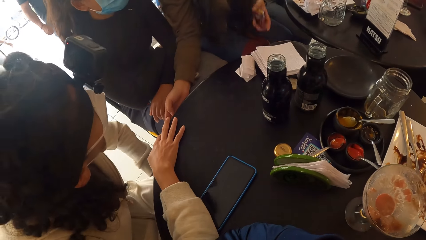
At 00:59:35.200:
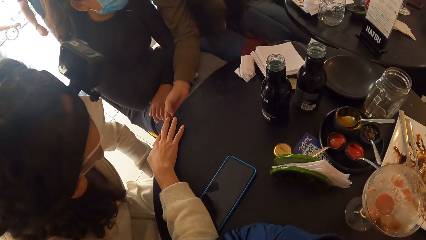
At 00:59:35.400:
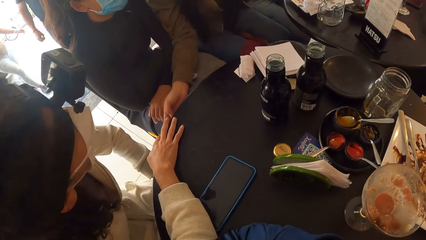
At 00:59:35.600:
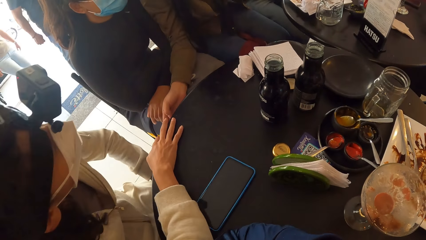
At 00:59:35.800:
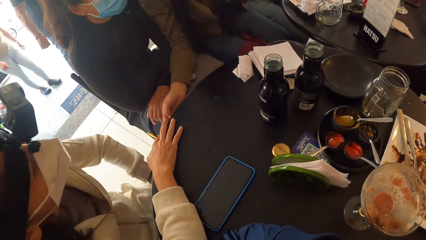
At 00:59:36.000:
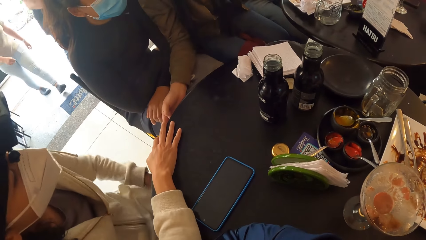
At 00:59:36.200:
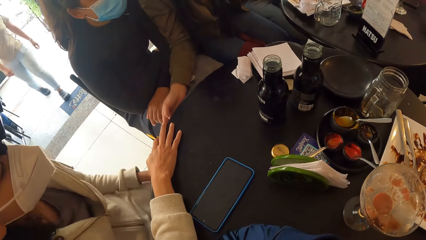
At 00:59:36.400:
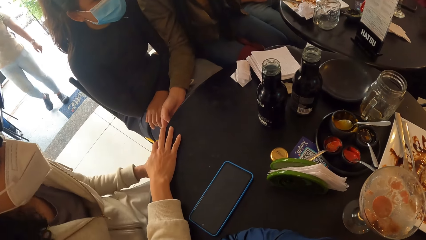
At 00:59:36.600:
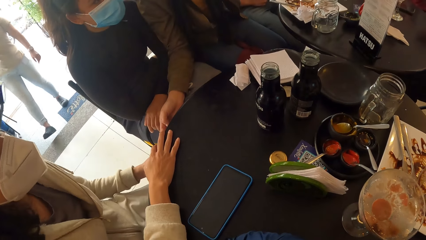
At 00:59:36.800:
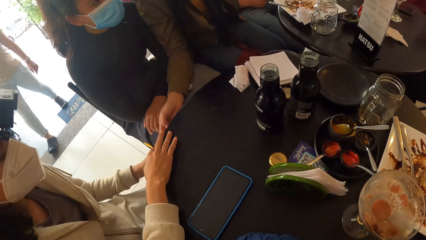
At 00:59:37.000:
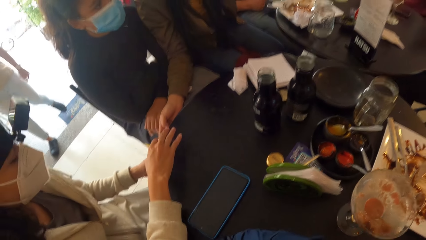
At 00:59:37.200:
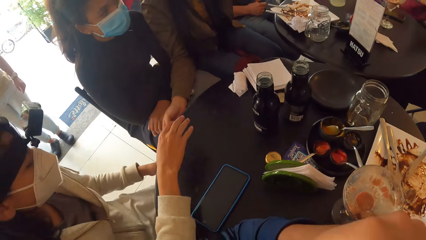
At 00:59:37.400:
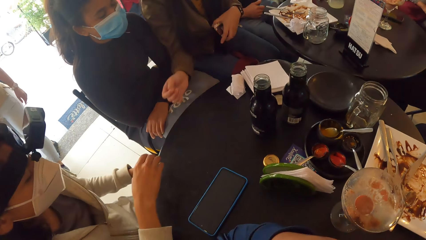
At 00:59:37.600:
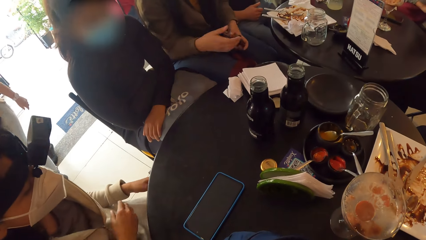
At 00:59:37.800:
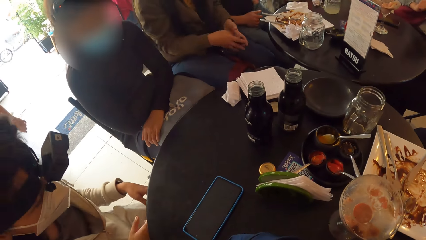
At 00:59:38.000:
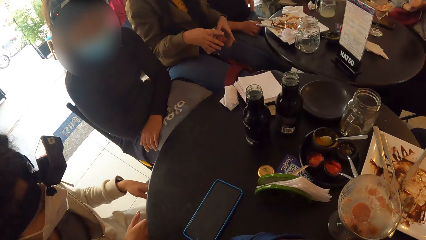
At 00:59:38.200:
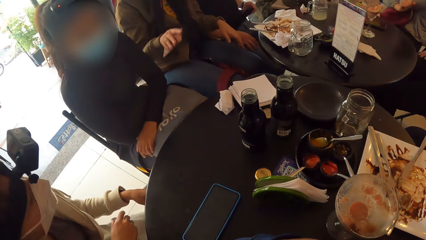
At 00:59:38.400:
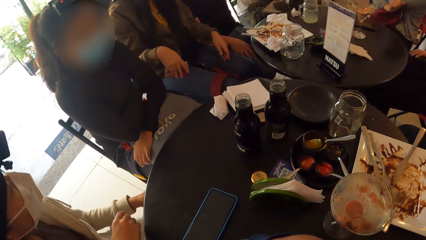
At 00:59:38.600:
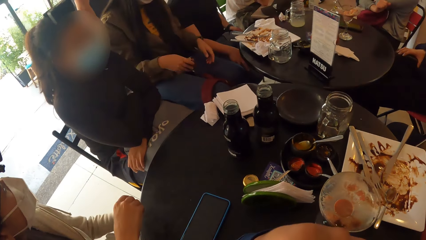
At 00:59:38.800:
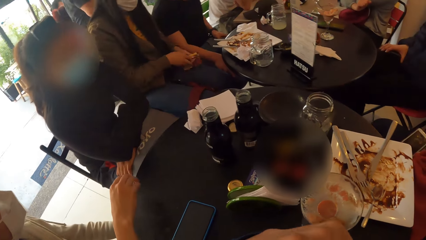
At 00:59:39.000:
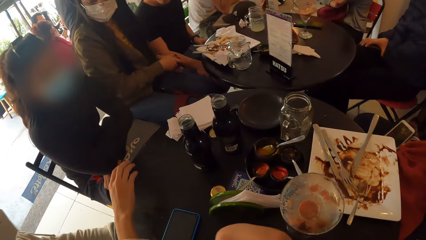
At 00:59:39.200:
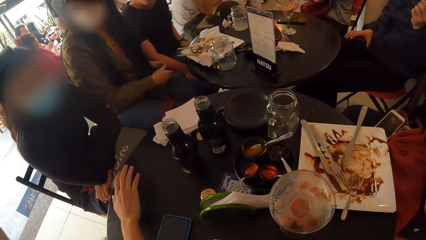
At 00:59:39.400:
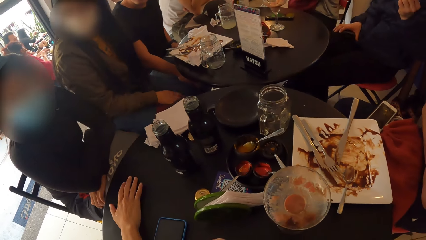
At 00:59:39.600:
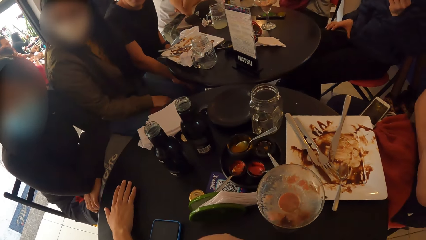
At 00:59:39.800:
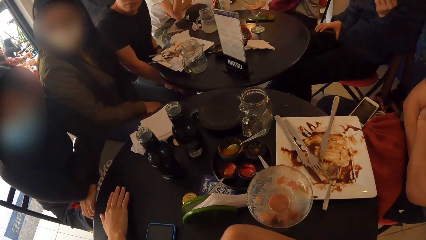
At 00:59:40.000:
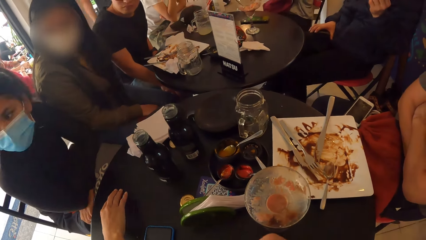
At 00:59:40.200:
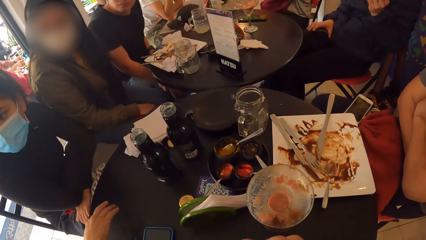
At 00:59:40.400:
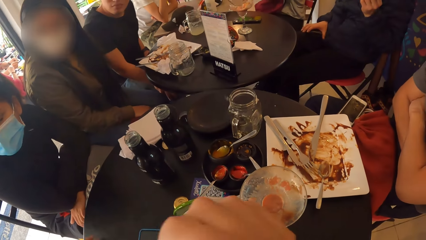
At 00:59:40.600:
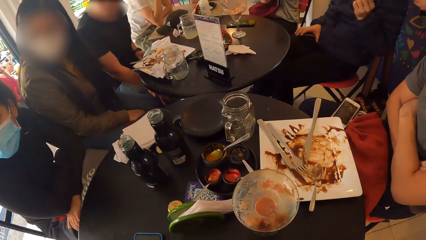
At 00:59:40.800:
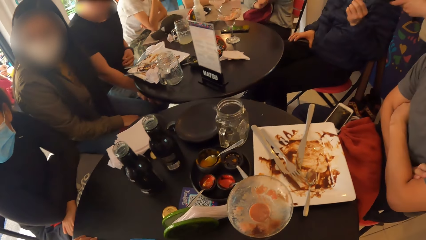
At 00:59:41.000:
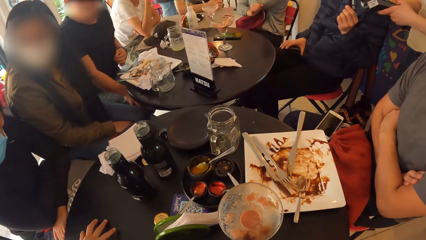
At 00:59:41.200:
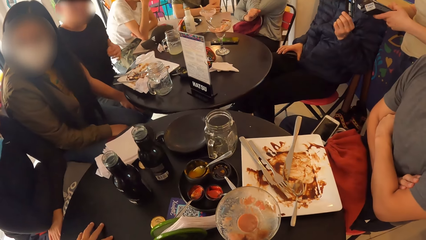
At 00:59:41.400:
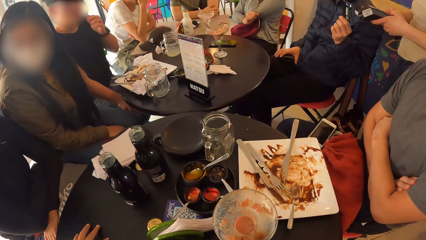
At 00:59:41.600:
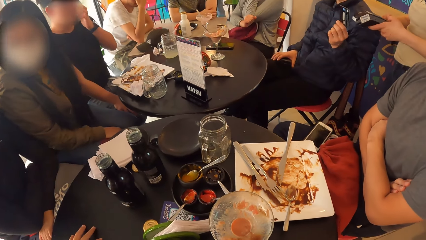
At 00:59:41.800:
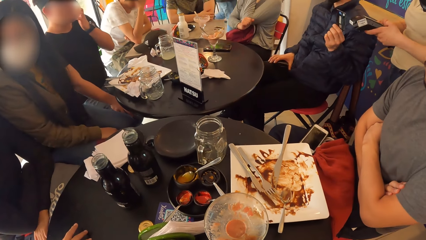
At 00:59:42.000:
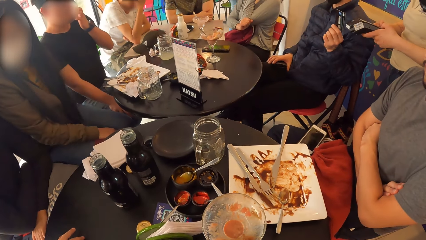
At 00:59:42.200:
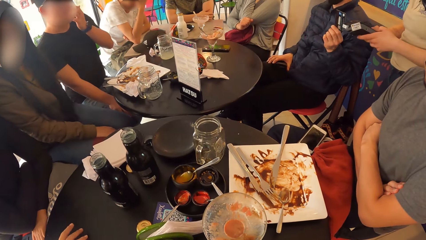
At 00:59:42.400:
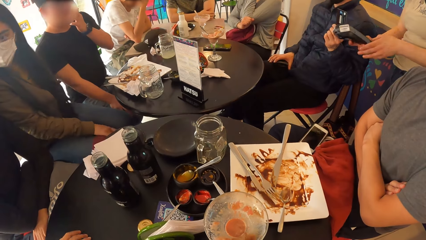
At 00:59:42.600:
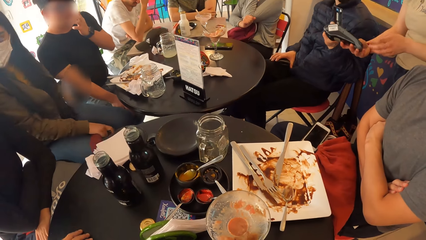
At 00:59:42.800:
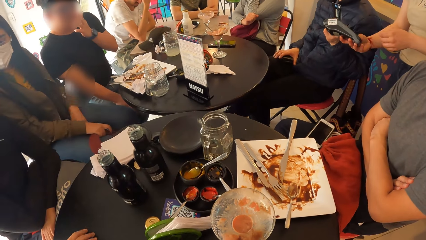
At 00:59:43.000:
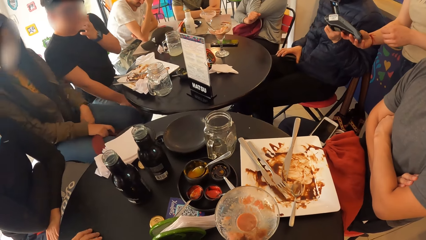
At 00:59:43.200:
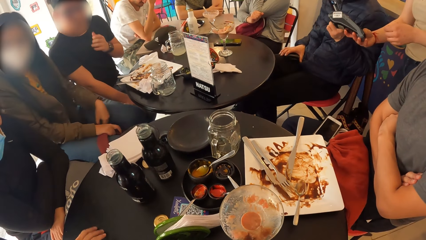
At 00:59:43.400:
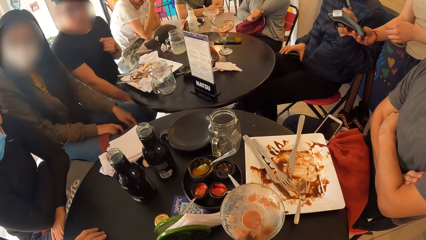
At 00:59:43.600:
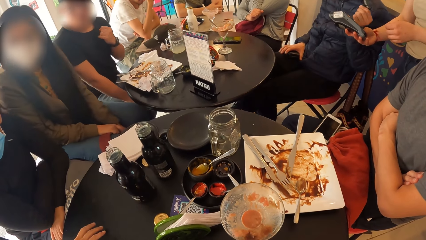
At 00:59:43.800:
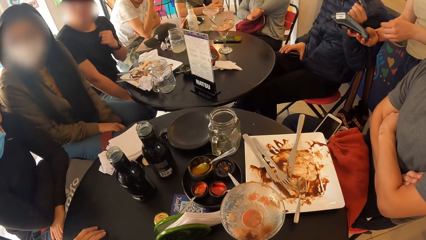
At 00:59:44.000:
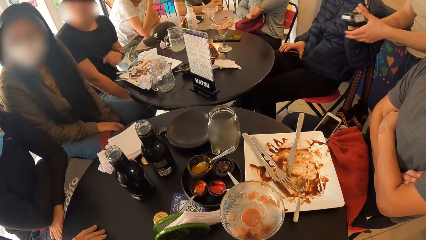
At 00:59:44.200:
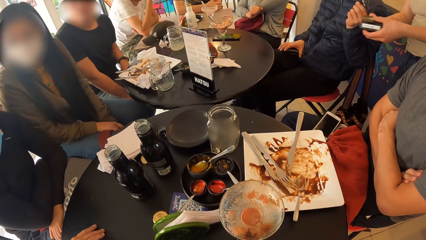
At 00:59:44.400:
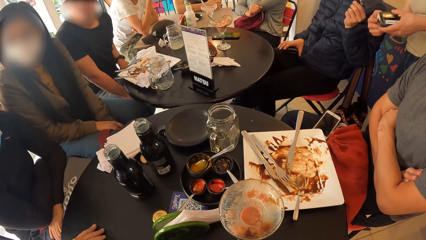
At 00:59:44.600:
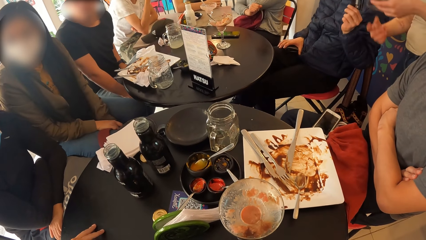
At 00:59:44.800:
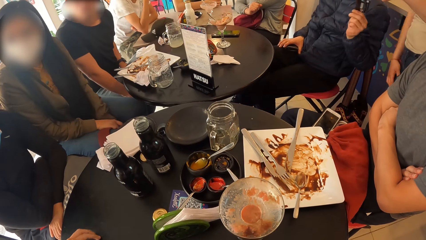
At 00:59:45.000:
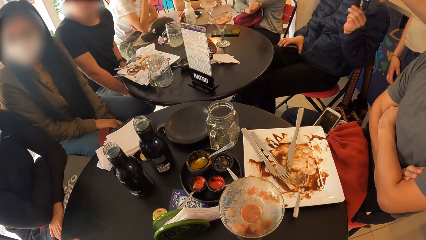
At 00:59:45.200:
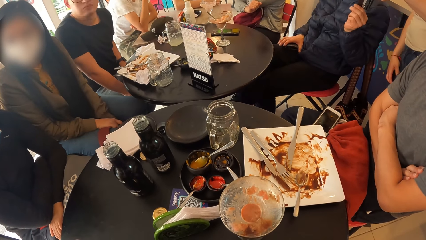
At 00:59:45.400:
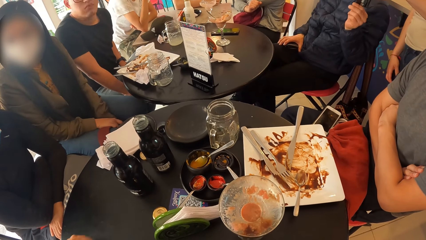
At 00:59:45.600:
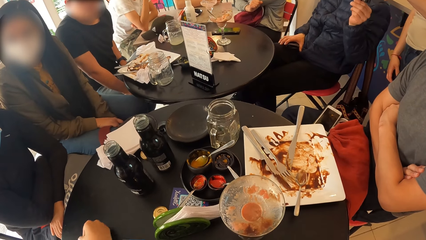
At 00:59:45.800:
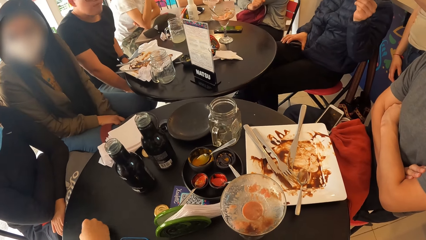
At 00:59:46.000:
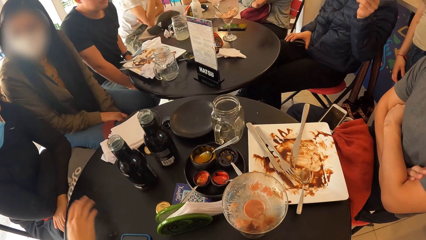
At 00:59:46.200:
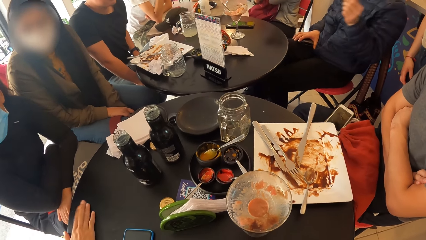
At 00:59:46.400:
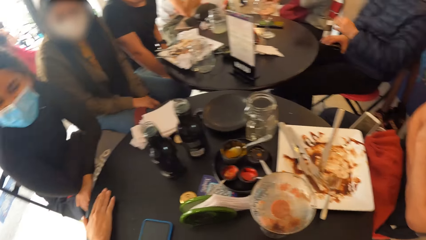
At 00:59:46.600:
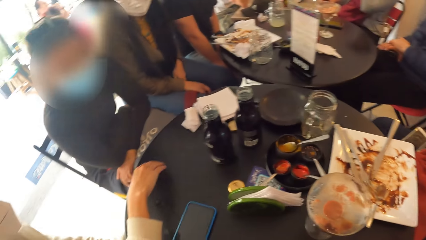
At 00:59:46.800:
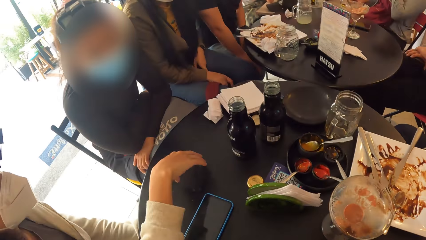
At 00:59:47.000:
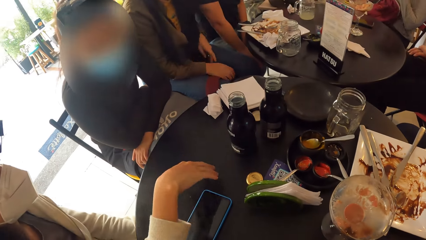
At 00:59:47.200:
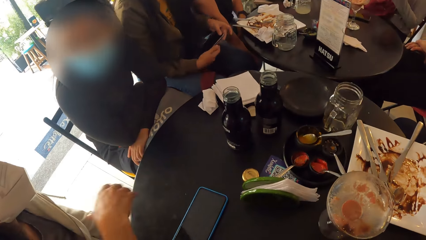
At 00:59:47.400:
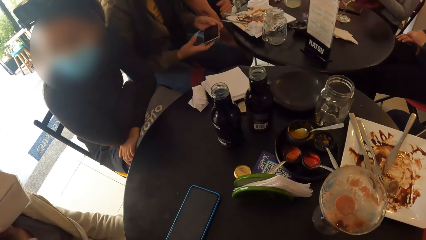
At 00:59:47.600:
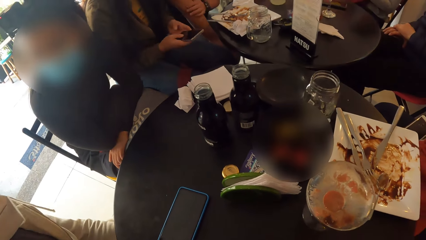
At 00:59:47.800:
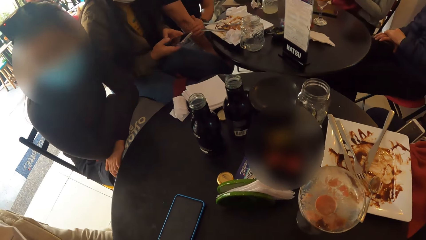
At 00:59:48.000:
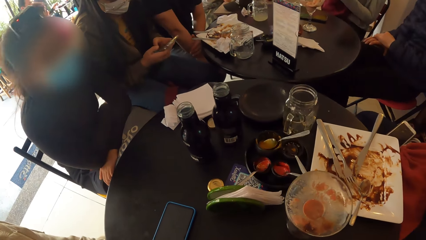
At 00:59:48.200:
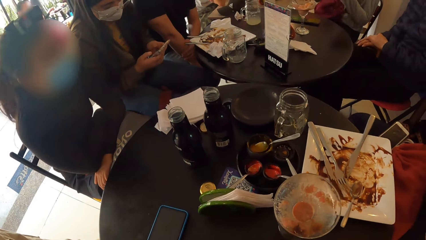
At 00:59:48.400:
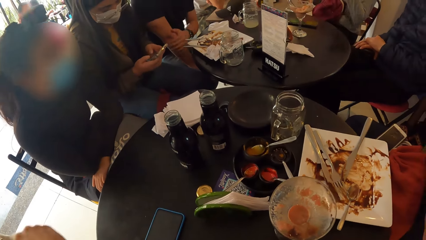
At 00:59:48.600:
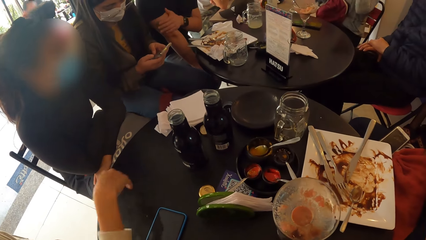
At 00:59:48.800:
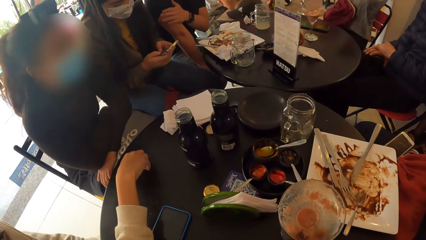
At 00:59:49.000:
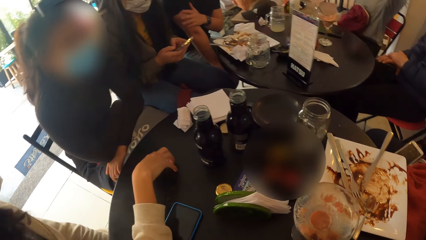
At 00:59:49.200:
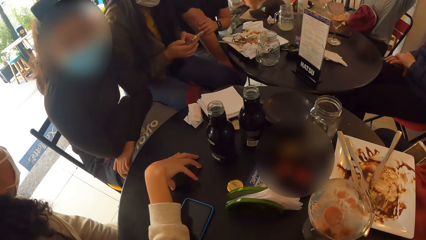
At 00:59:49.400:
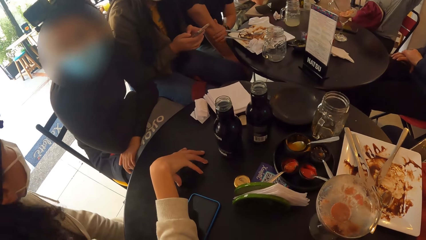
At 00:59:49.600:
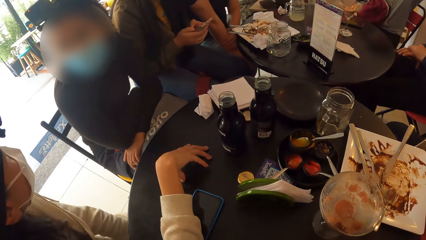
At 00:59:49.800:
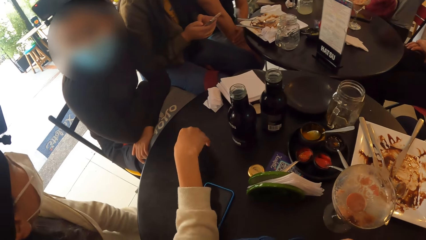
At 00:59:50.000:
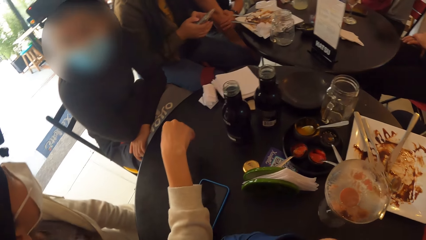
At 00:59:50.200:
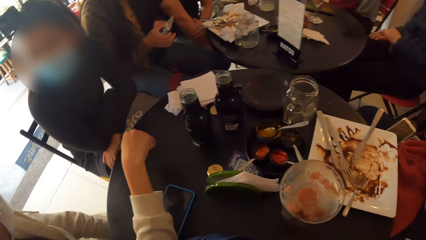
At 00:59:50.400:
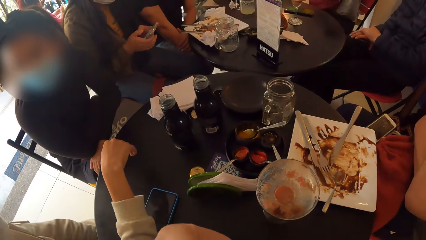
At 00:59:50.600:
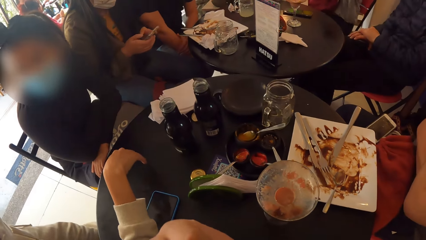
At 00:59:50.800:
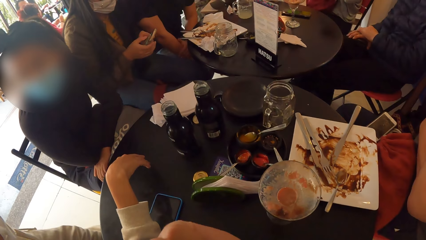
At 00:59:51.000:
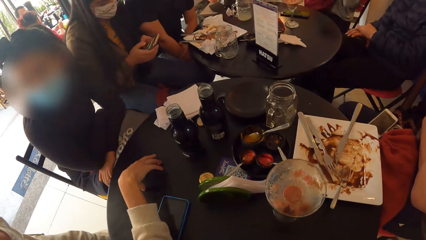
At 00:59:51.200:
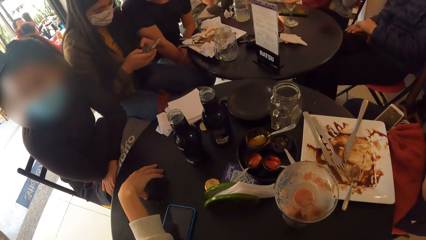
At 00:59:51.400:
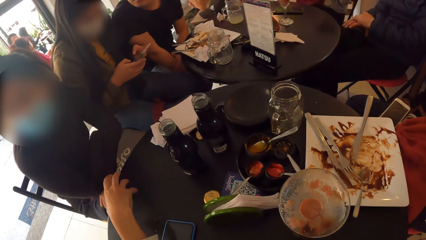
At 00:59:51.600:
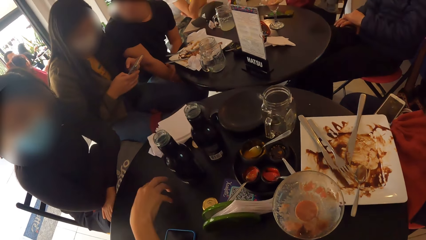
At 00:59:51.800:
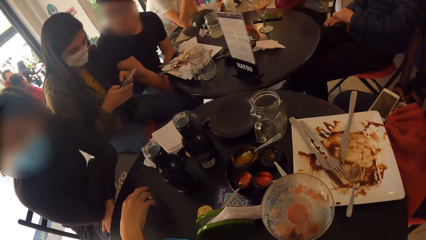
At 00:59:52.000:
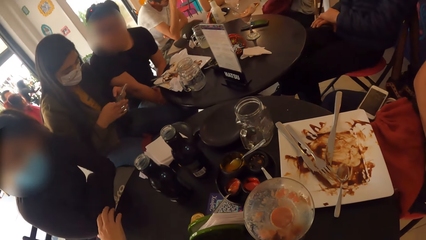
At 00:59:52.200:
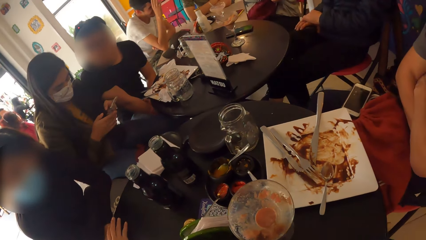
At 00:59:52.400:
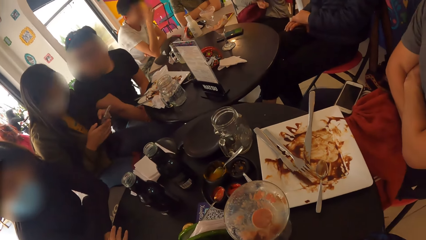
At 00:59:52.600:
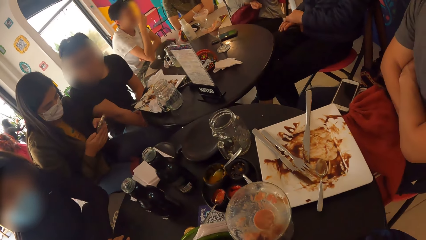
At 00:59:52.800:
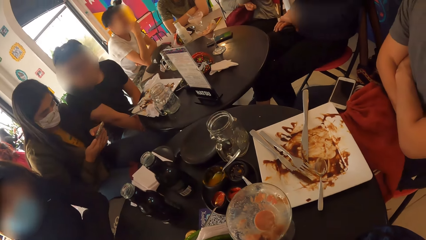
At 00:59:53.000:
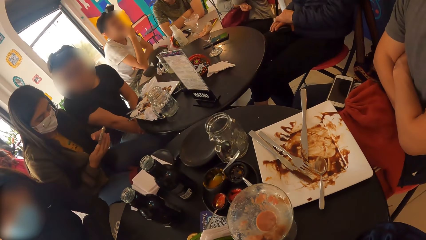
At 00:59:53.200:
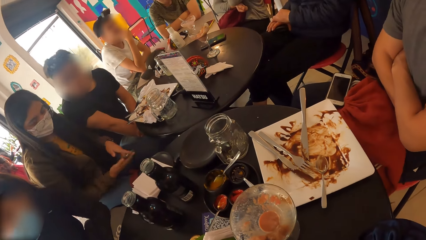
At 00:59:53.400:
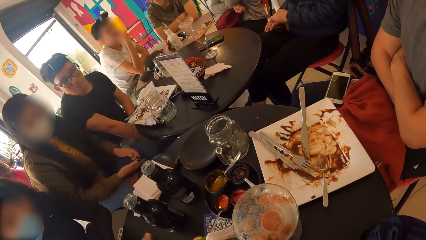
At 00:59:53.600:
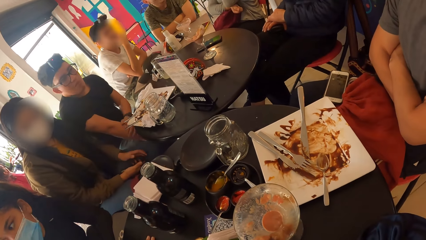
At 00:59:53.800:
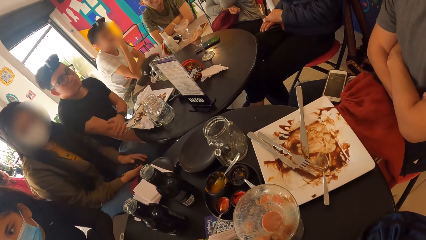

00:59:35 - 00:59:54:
The camera wearer touches his mouth with his left hand. A woman puts the currency in her back pocket. A man puts a debit card inside a card payment machine with his left hand. Another woman picks a phone from her lap with her left hand. The camera wearer touches his mouth with his left hand.
